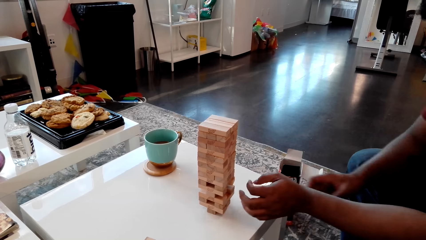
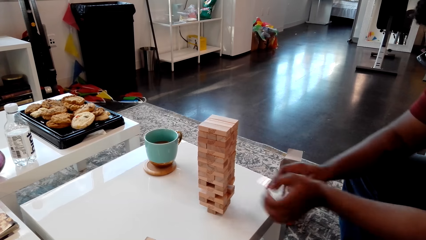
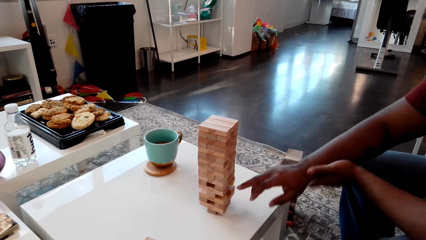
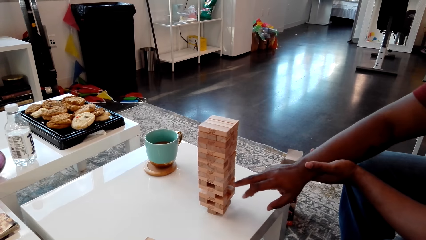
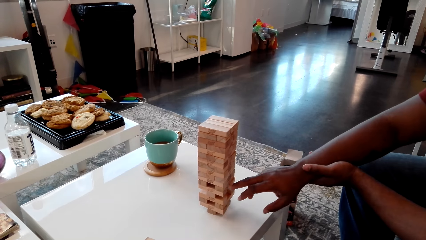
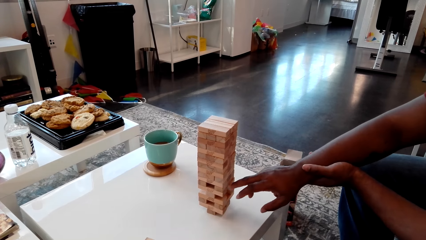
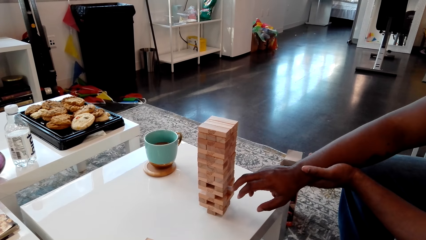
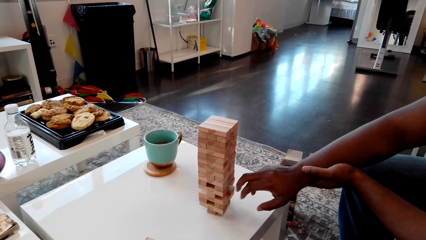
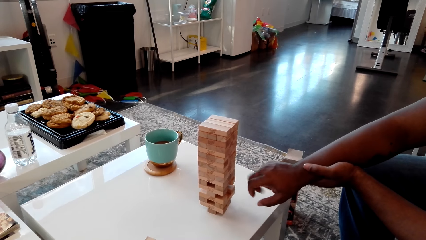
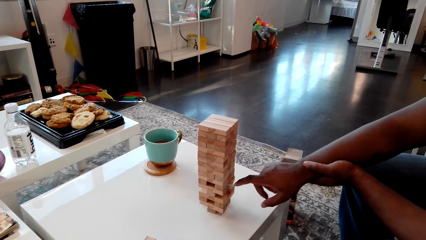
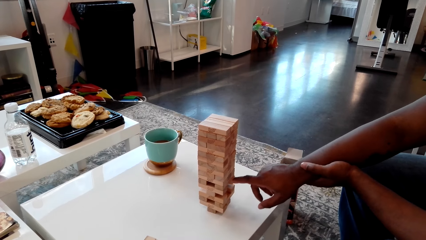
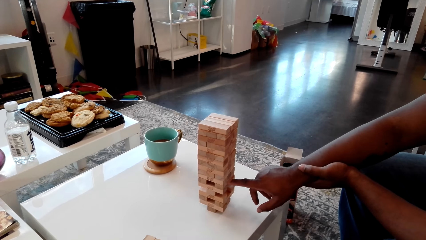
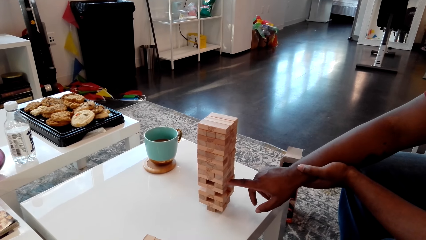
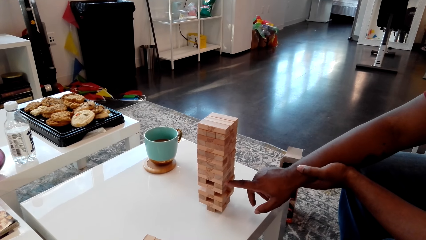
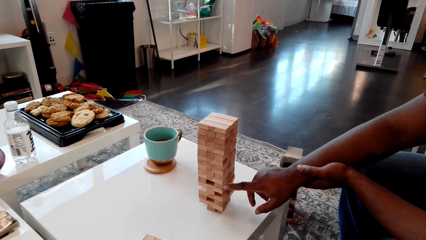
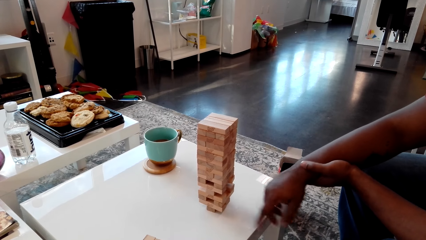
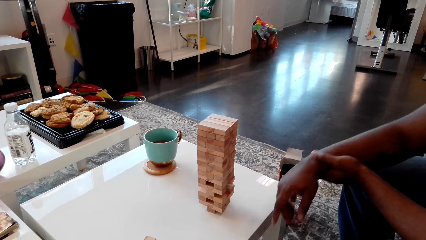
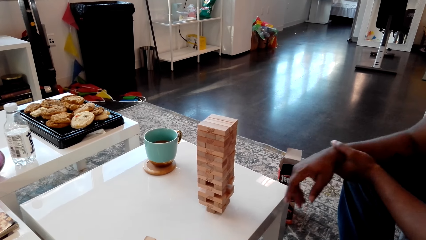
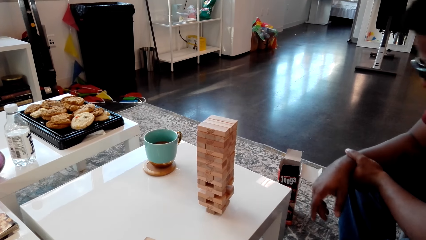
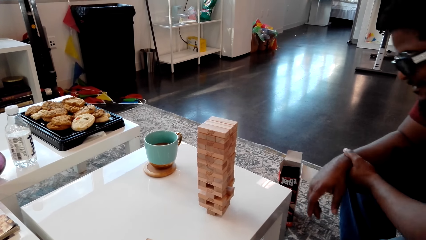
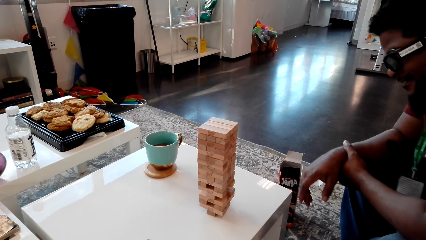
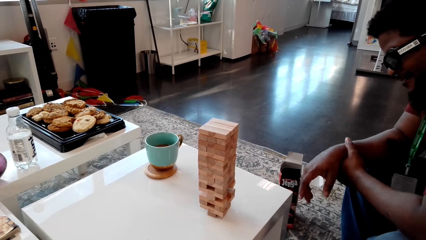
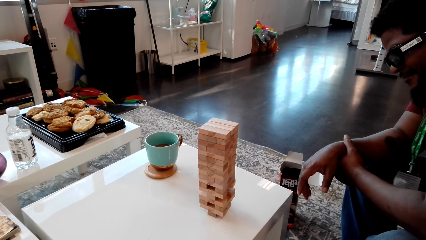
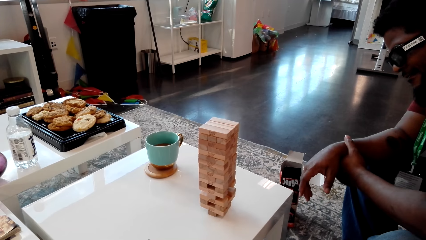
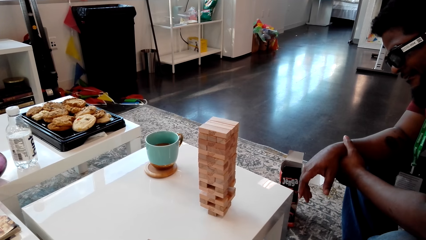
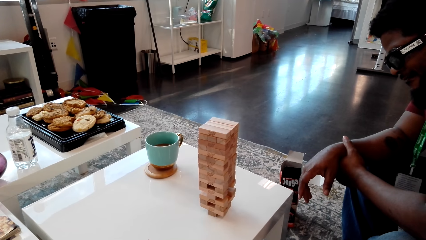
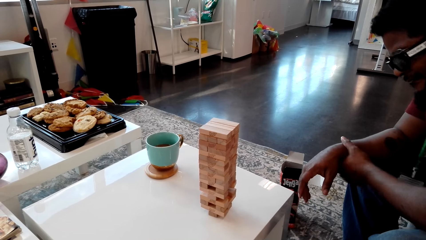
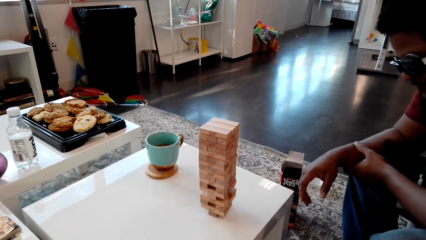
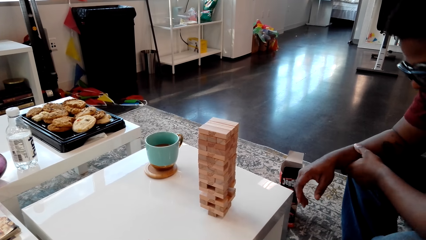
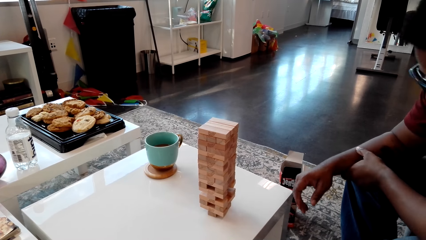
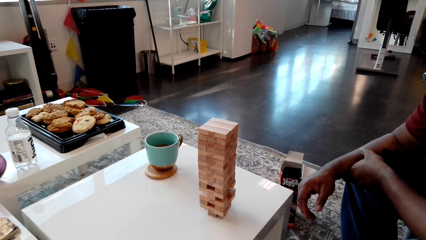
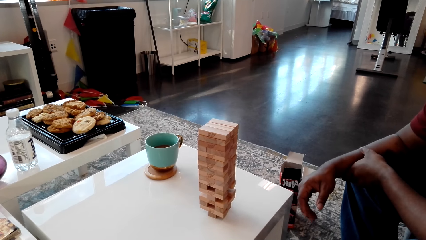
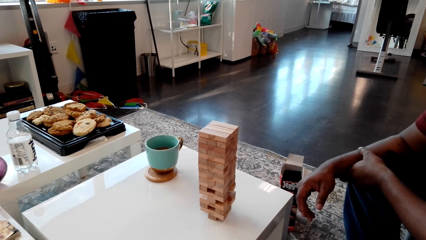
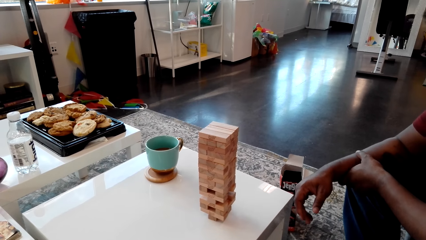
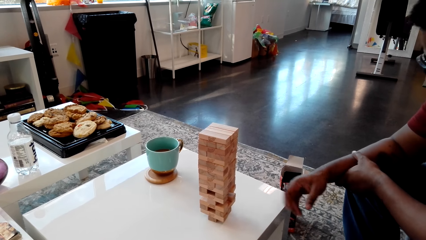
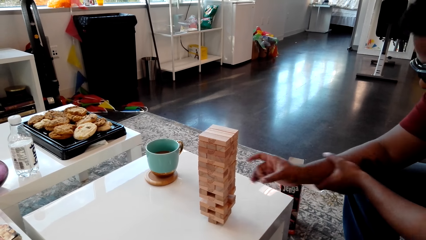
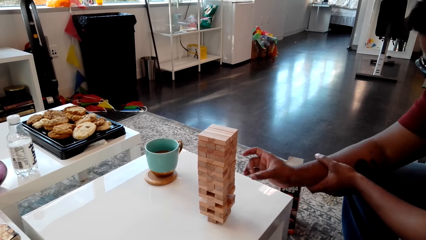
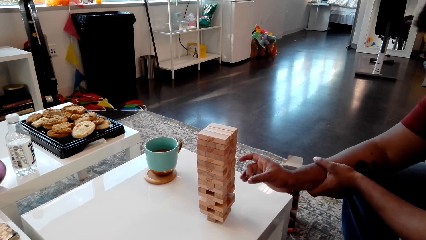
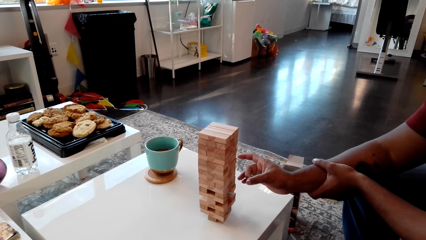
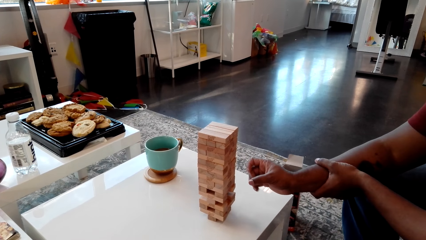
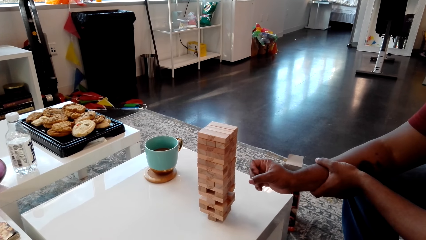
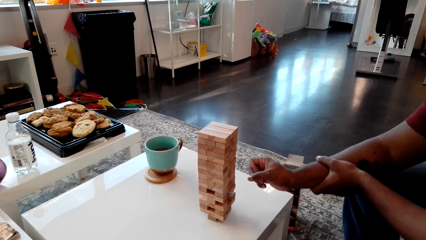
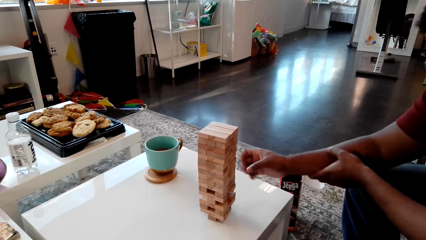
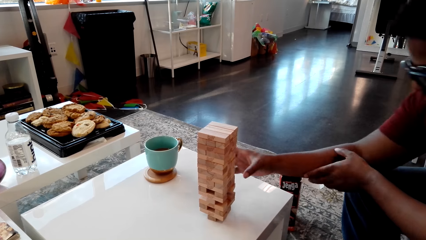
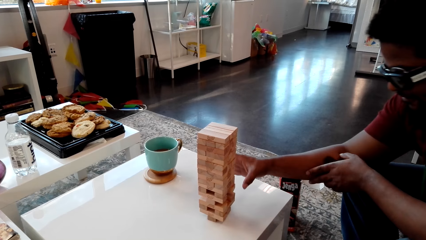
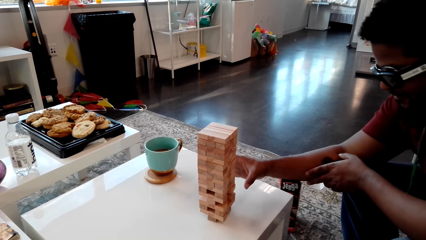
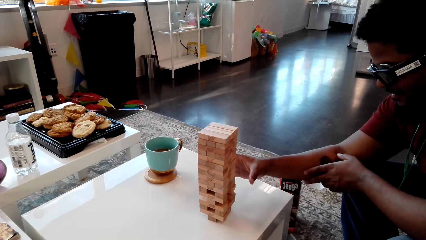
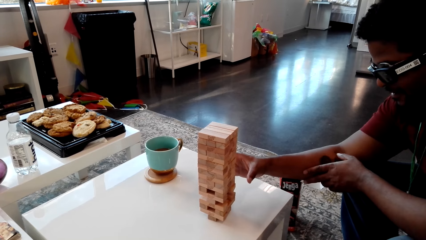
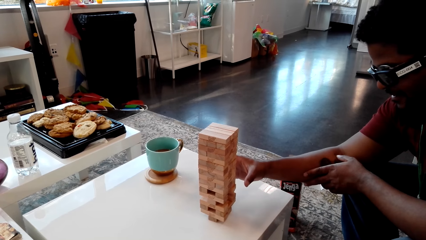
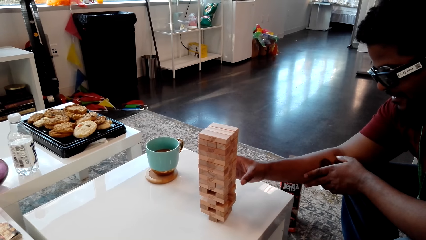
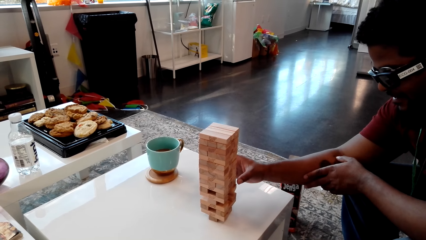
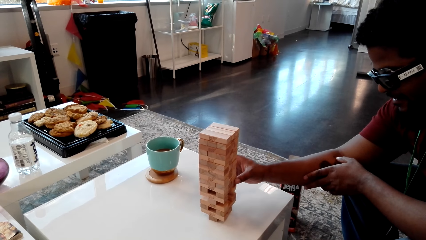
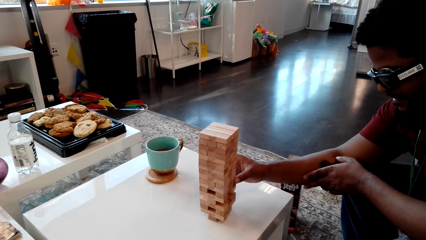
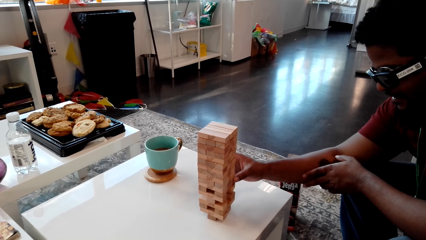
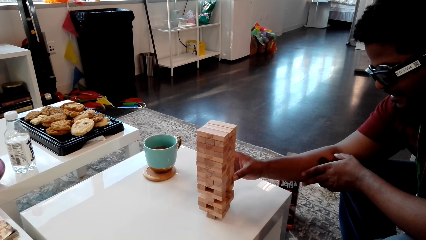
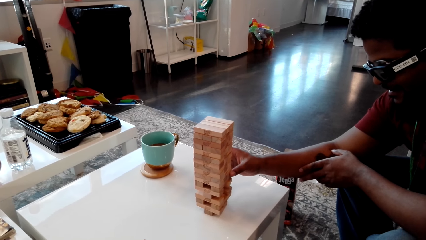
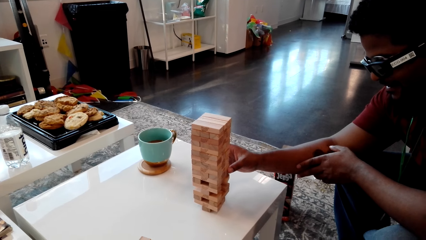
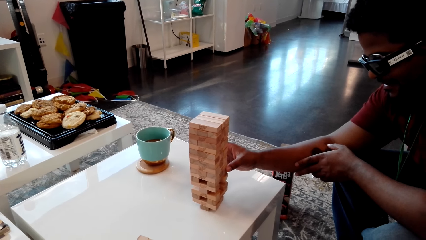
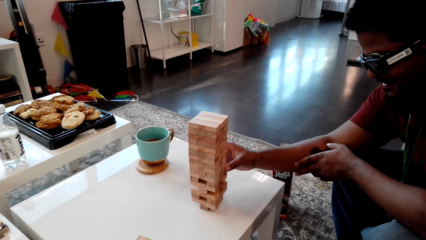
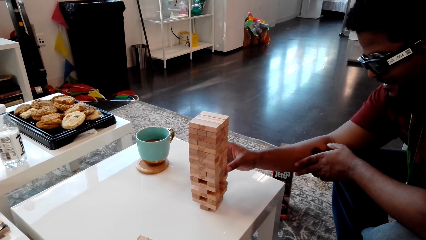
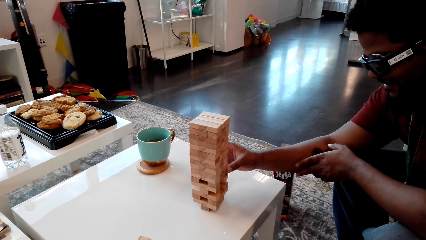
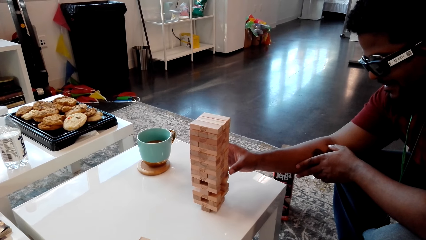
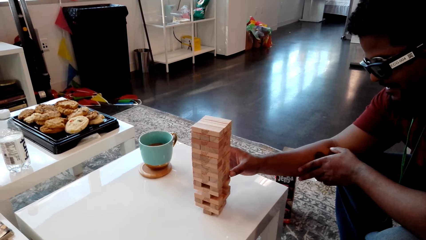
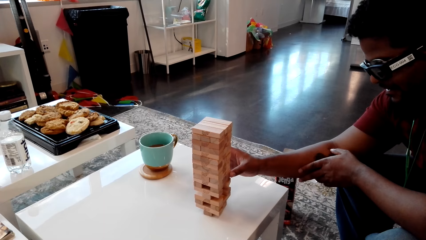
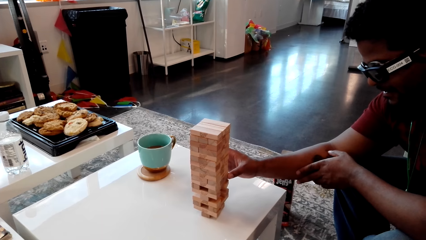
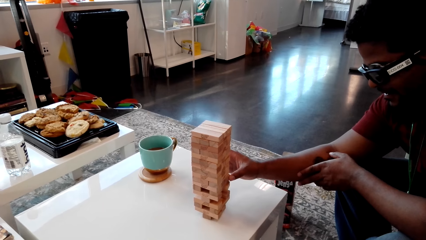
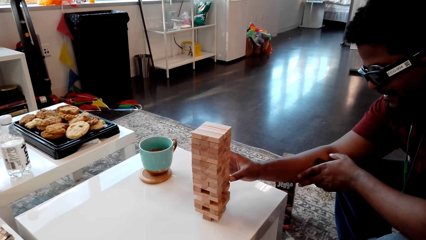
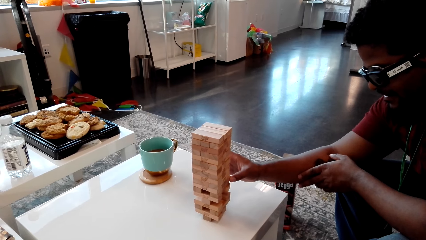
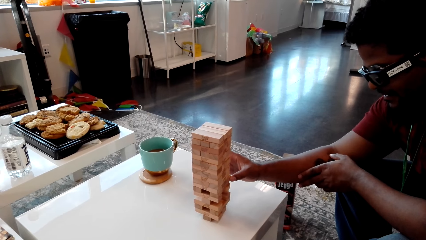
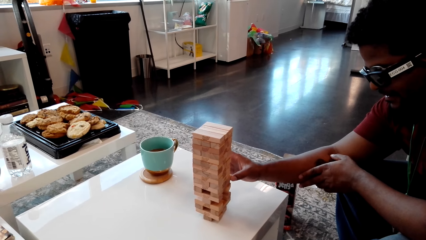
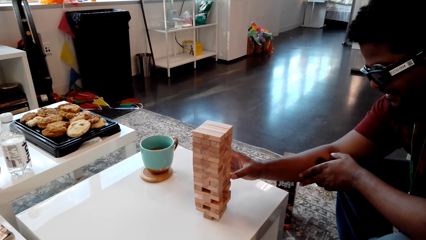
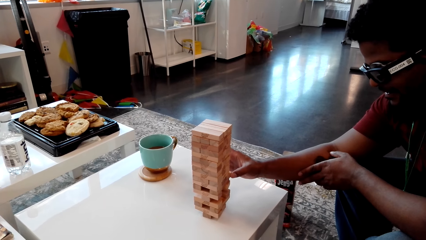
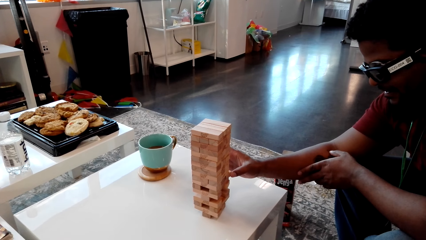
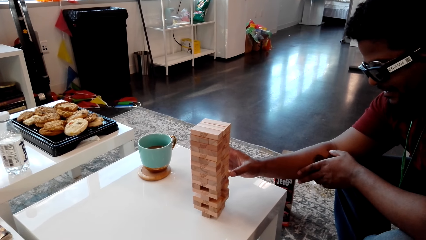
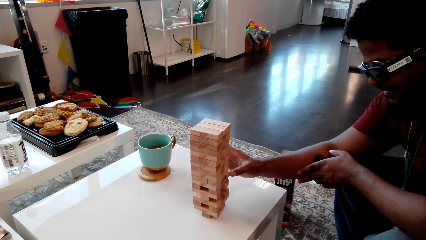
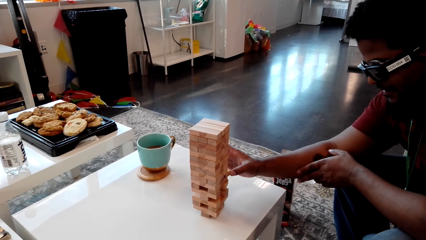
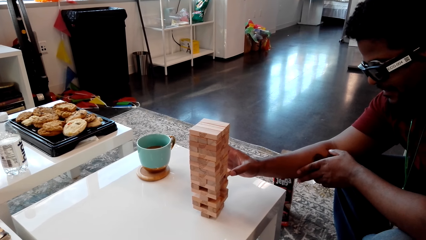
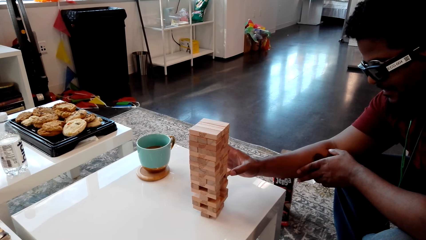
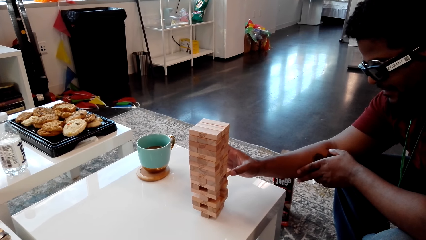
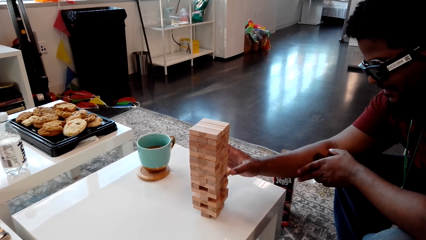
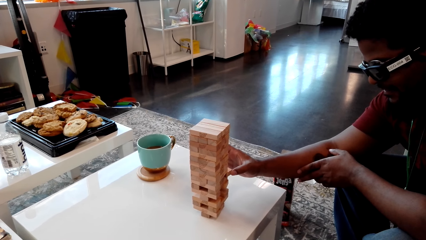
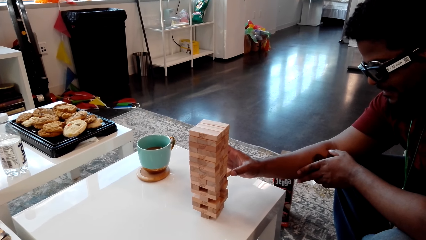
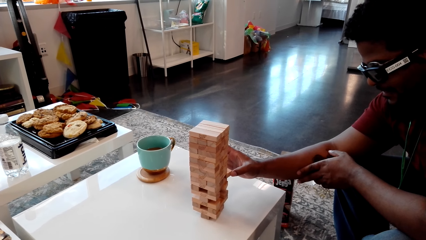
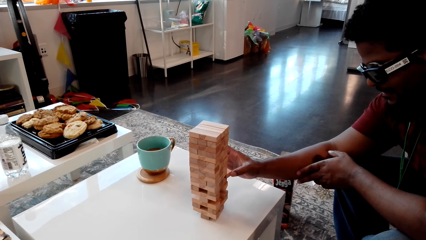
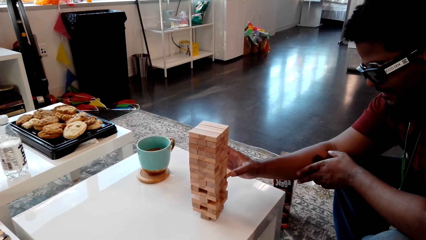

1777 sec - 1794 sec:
A man removes the giant tumbling blocks from the tower.
